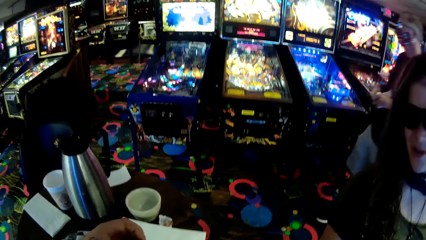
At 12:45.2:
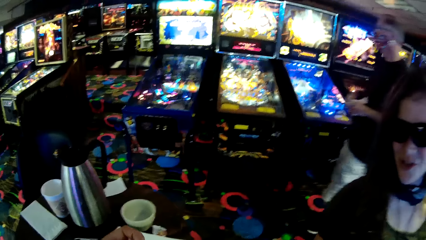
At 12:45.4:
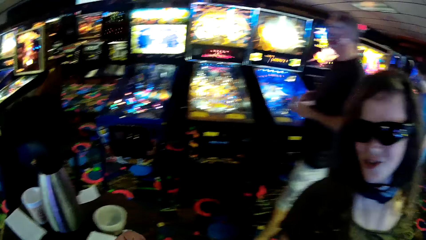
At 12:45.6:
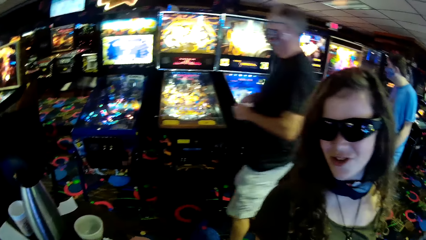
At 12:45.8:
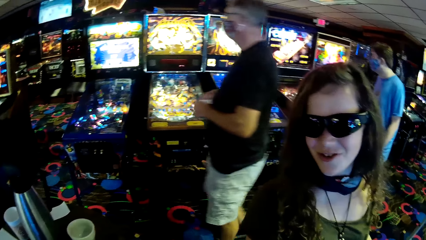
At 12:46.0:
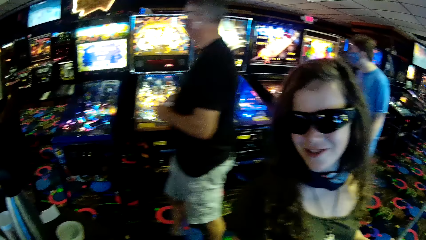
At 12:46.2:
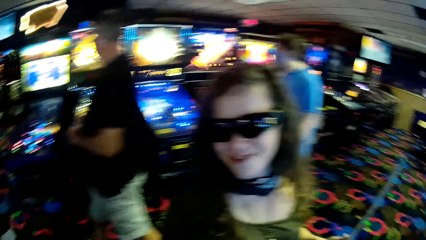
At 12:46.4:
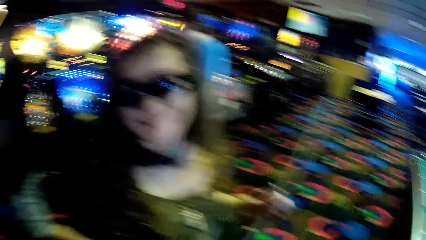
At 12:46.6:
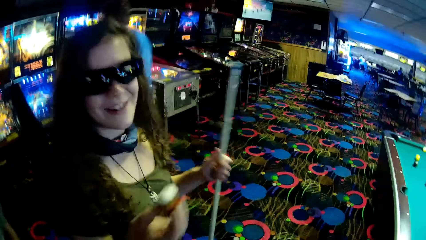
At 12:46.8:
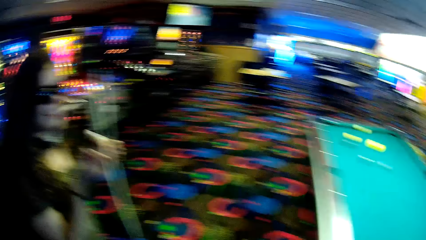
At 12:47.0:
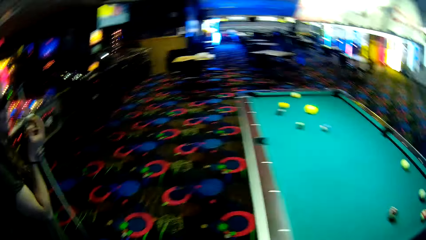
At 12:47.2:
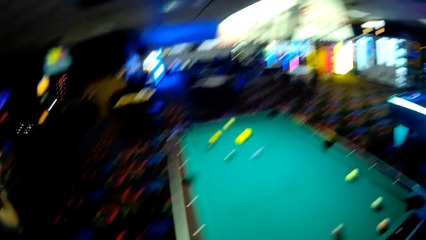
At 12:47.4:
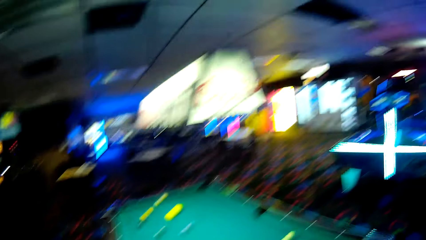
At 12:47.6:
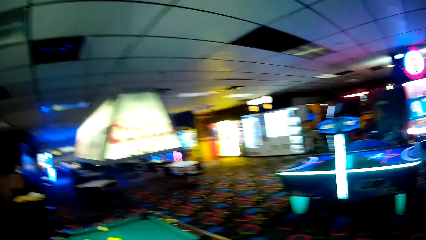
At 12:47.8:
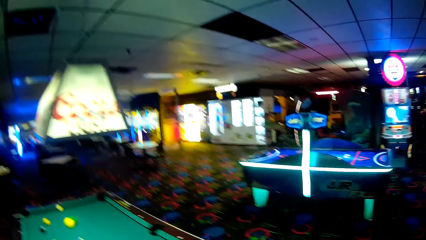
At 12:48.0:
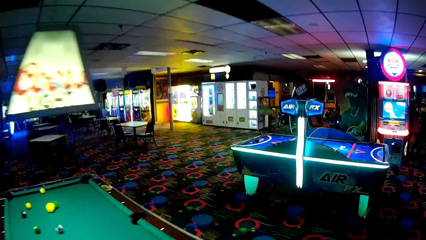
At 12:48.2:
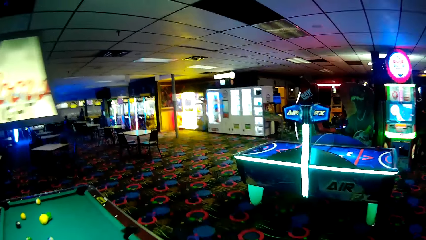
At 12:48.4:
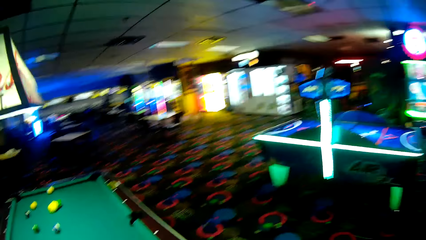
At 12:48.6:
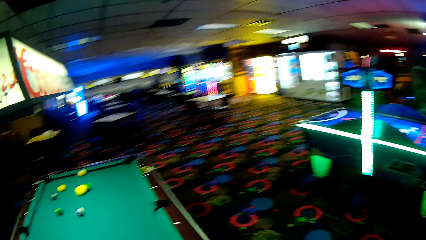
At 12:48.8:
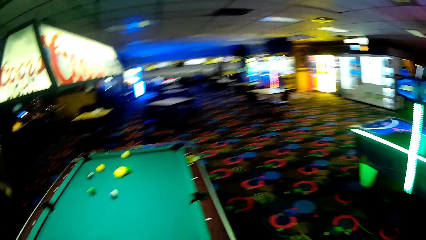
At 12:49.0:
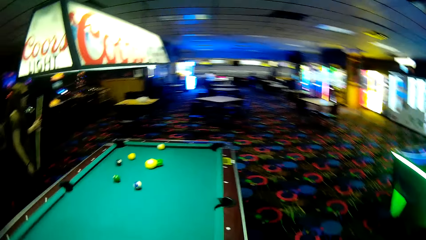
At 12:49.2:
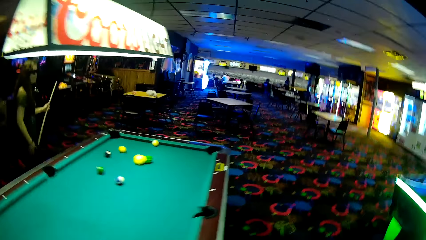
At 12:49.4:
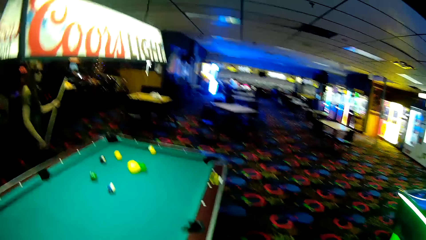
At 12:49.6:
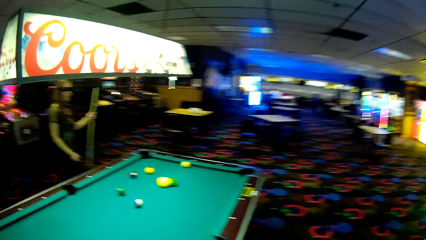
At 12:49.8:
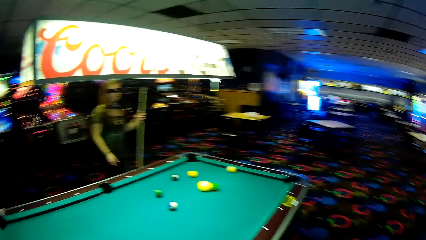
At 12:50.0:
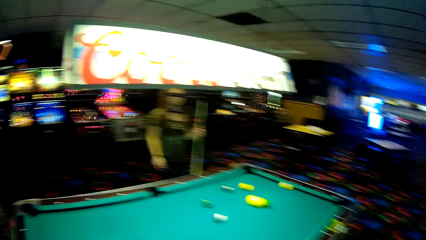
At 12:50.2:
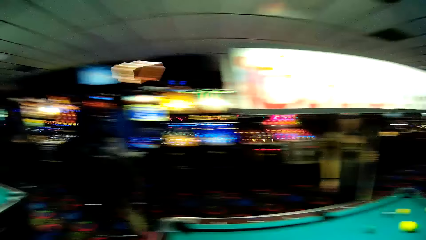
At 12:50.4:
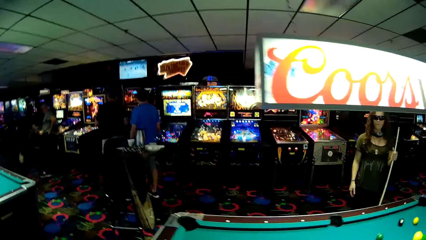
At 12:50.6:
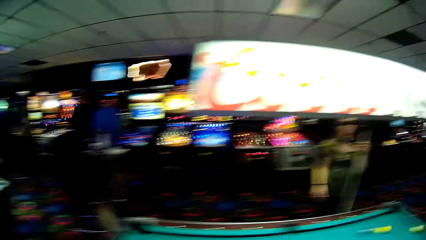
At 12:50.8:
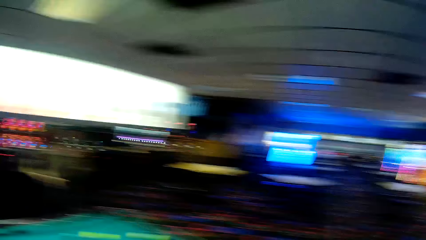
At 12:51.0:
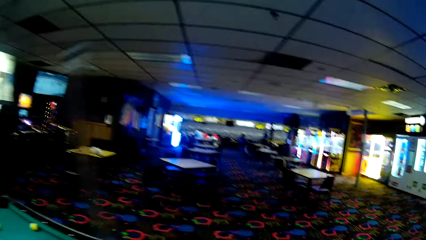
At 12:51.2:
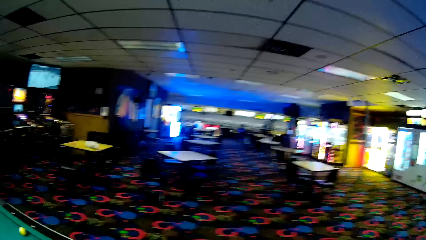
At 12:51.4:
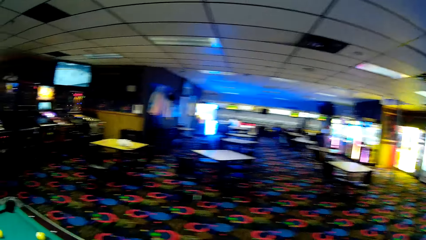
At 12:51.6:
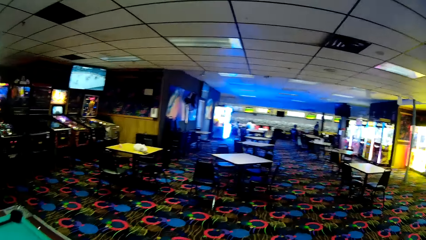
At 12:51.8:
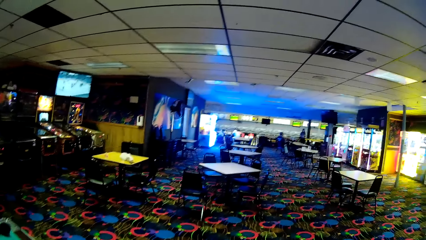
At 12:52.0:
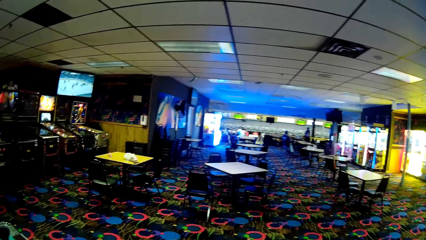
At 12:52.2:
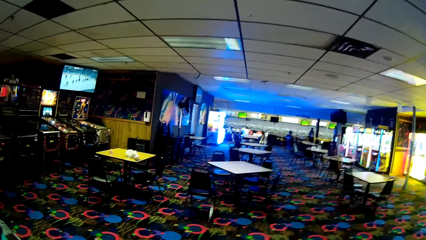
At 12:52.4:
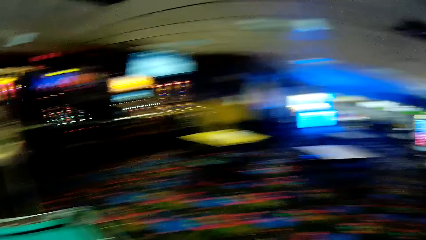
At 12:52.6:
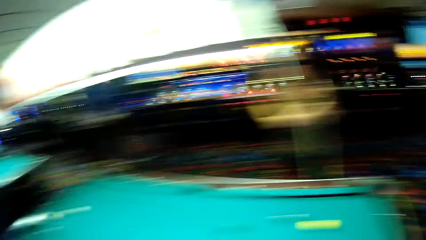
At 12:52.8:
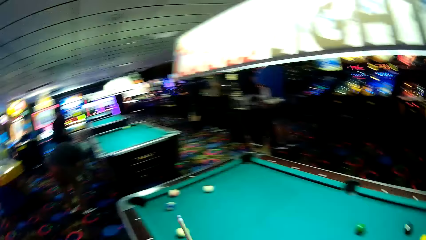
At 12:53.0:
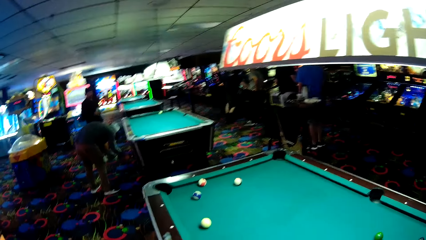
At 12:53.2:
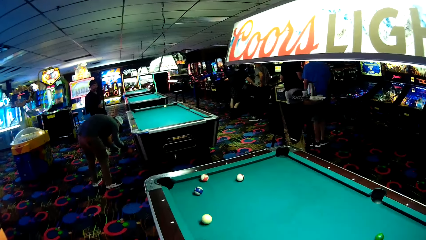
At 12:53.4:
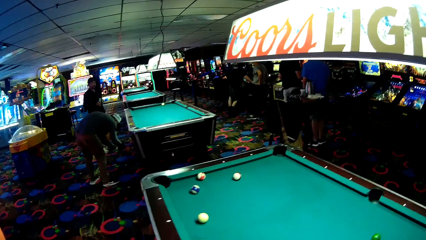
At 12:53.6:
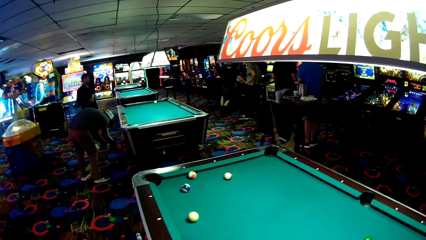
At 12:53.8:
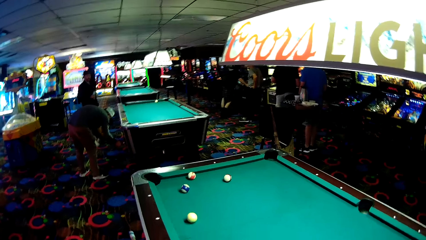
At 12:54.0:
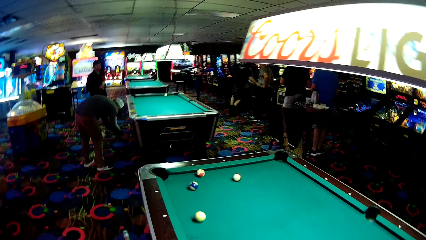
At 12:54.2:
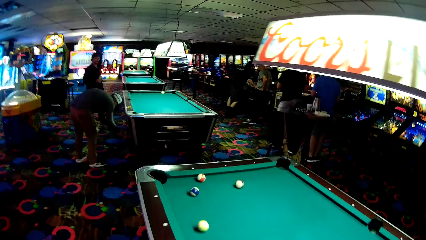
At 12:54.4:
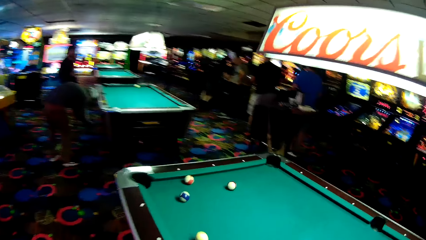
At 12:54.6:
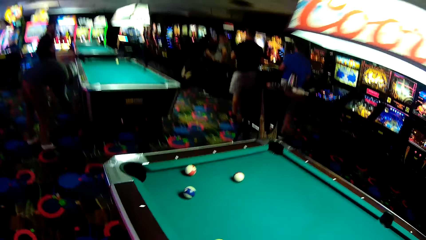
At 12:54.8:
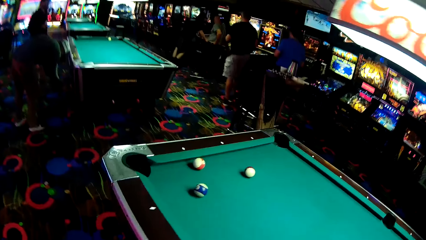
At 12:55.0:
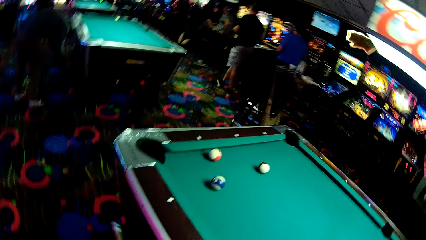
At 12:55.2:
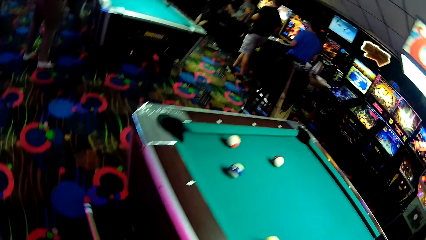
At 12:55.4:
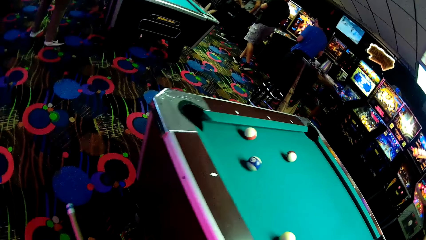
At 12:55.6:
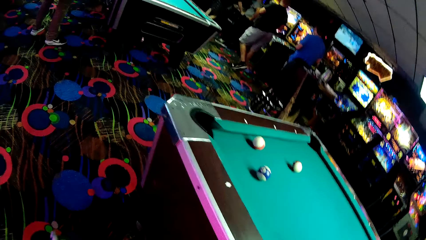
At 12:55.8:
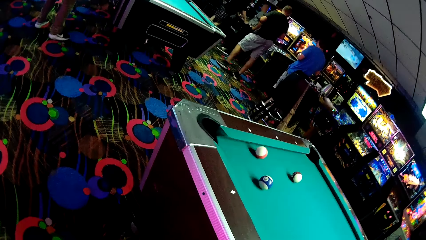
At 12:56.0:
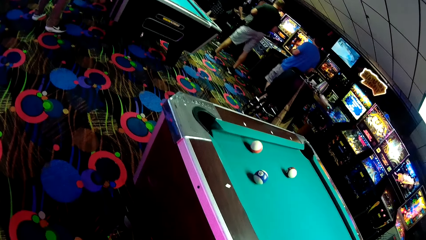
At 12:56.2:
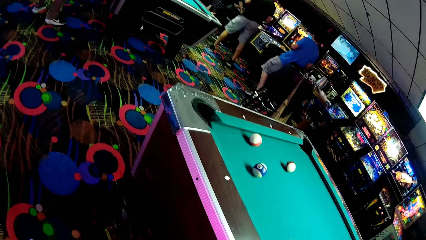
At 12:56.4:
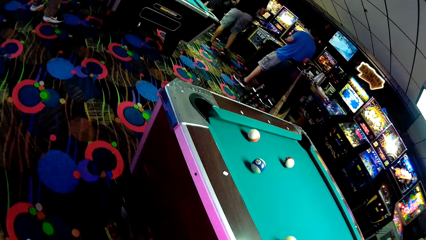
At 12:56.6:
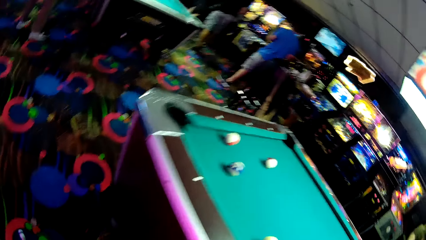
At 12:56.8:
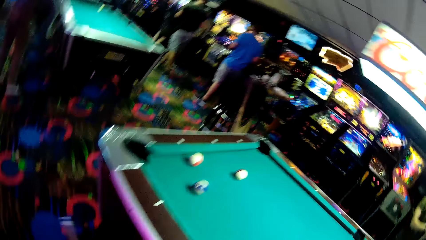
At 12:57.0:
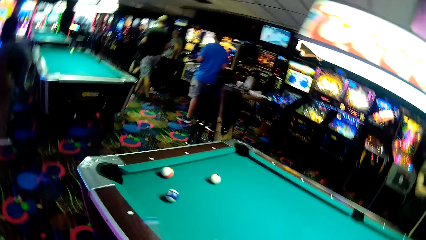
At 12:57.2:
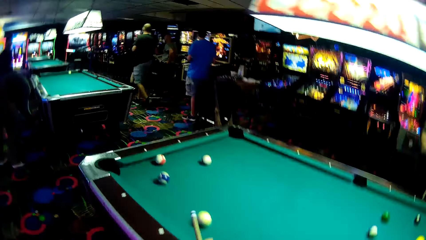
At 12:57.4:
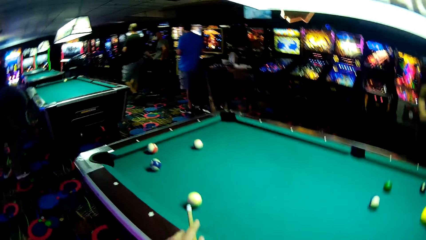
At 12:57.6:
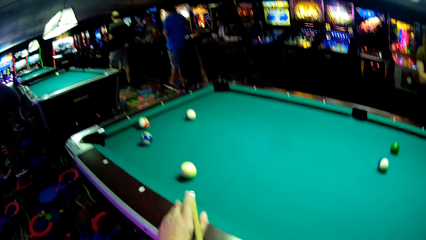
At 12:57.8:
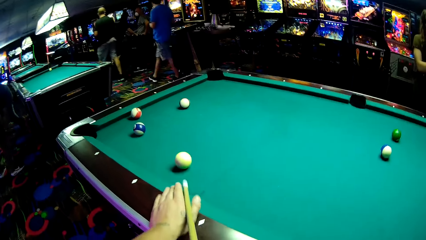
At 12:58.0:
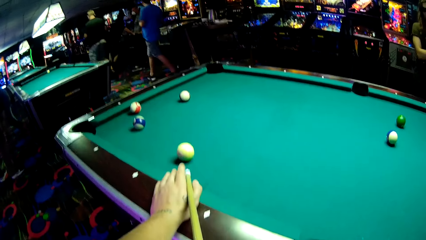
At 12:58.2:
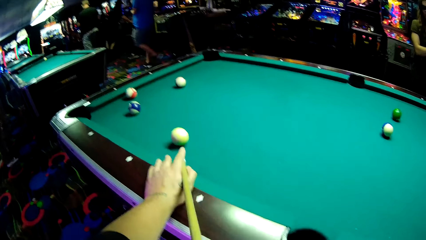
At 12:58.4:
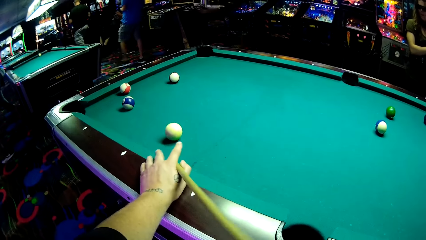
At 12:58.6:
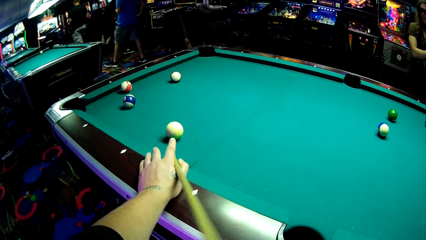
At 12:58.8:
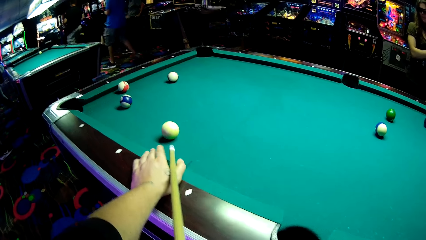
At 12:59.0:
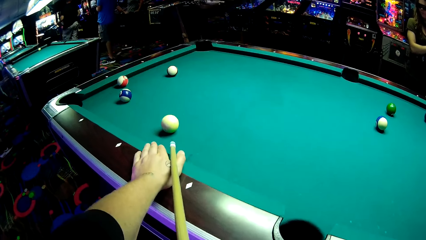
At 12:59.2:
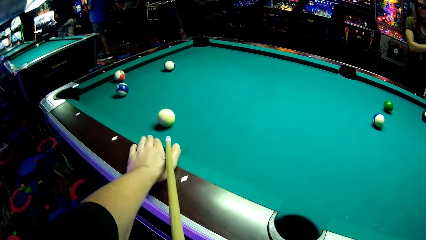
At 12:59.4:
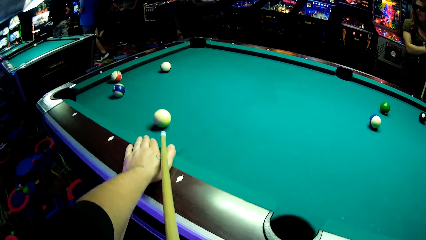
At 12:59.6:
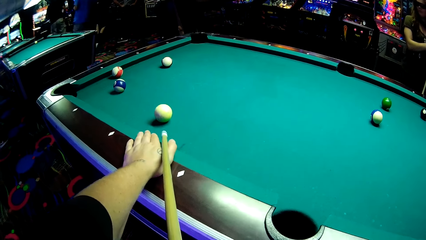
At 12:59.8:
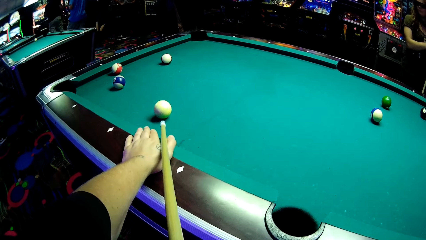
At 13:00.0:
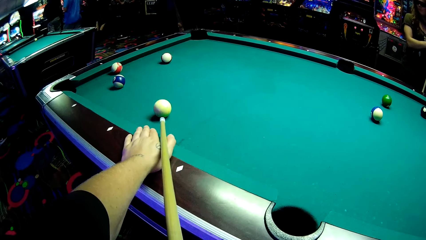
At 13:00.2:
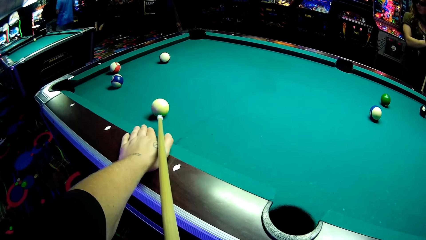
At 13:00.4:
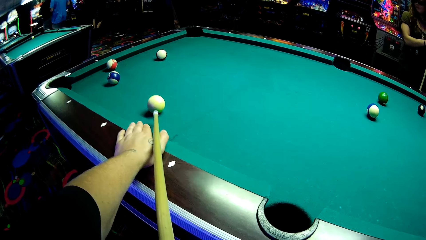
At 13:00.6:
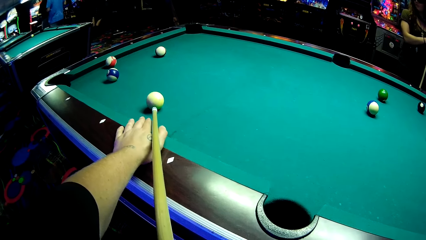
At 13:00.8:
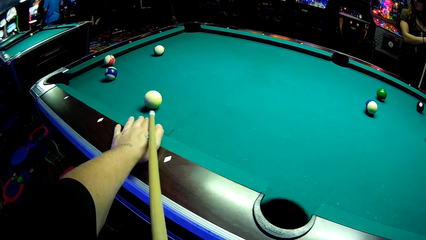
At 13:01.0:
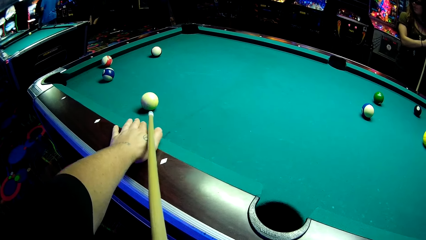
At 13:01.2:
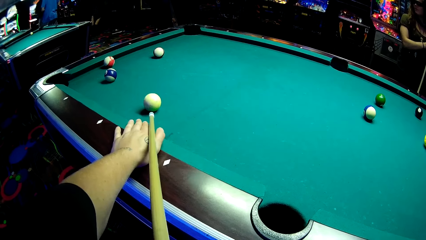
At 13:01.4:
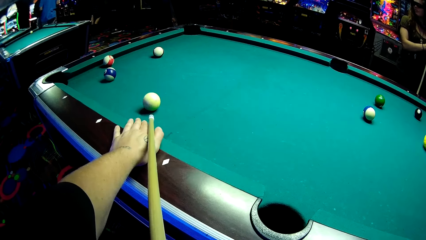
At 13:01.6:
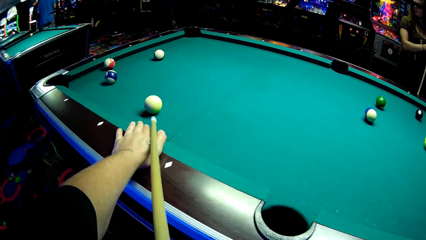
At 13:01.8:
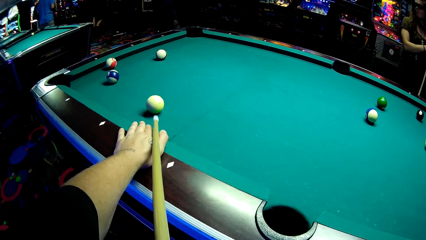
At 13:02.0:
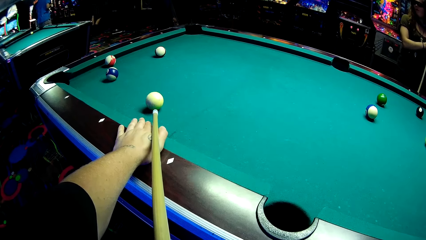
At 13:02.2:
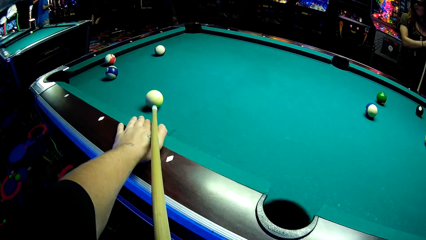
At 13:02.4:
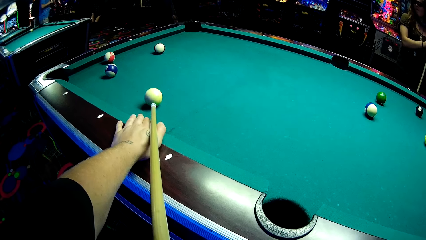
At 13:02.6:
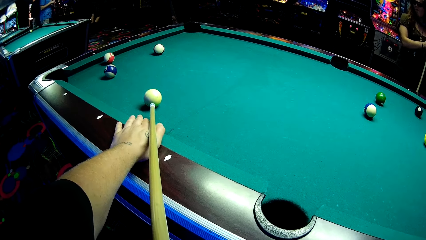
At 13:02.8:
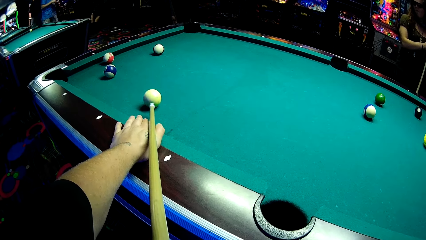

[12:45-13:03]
Persons pass behind a woman. The woman walks around in the game room. The camera wearer walks around the pool table. They adjust the cue stick. They look around the game room. A person stands next to another person. The other person bends towards a pool table. The camera wearer walks around the pool table. They adjust the cue stick. They play pool using the cue stick.
